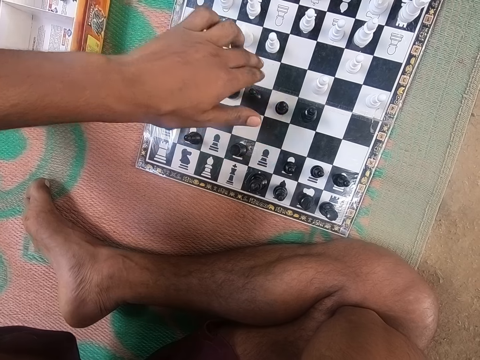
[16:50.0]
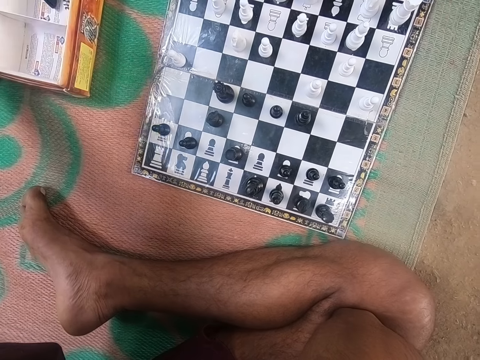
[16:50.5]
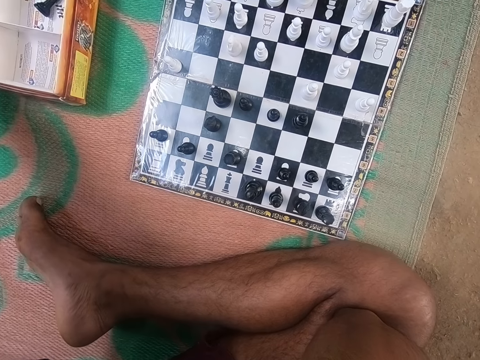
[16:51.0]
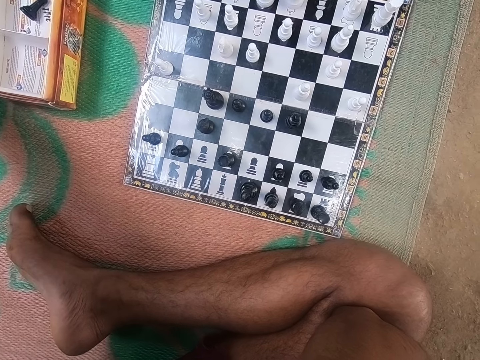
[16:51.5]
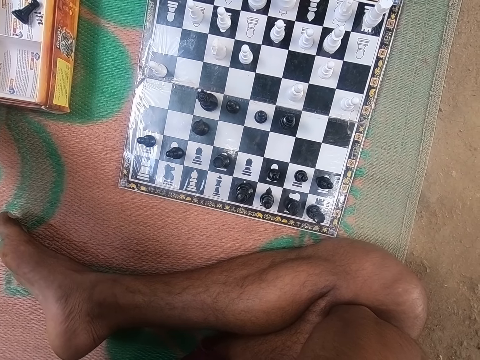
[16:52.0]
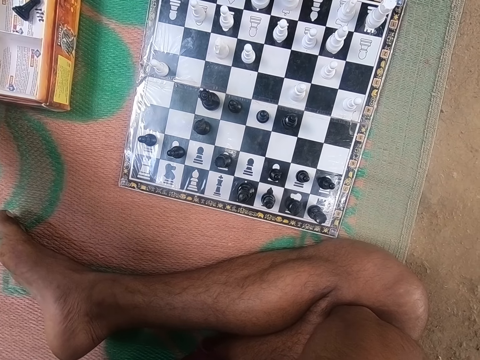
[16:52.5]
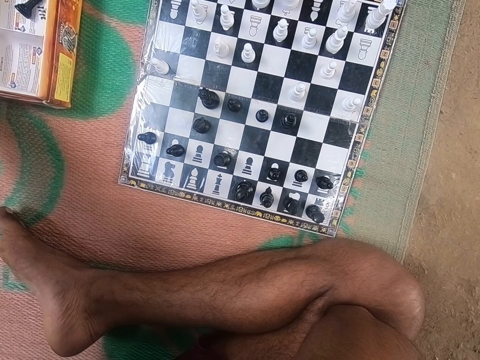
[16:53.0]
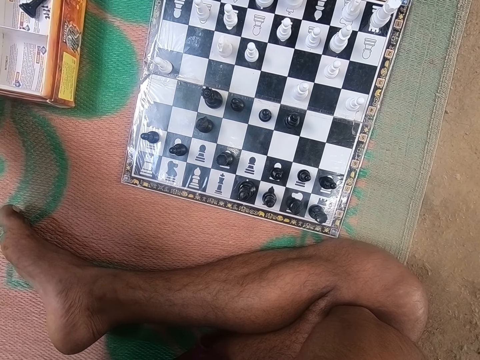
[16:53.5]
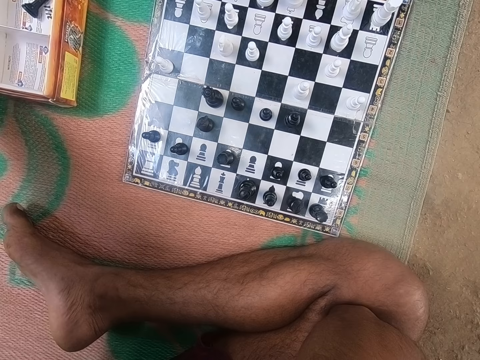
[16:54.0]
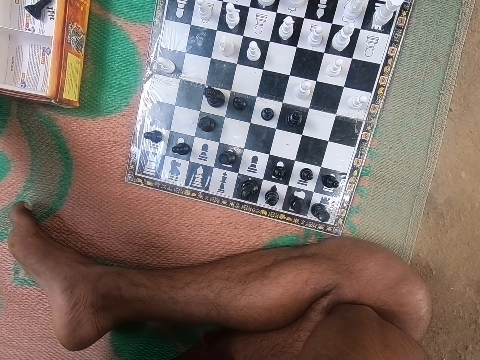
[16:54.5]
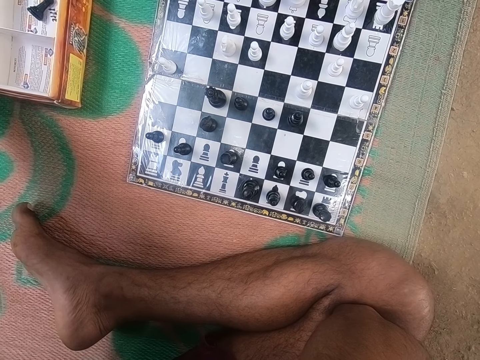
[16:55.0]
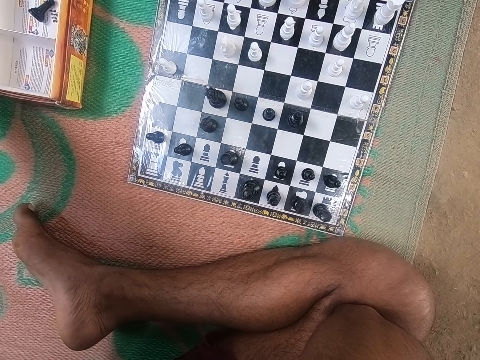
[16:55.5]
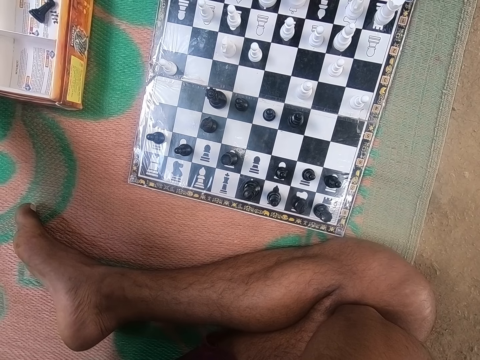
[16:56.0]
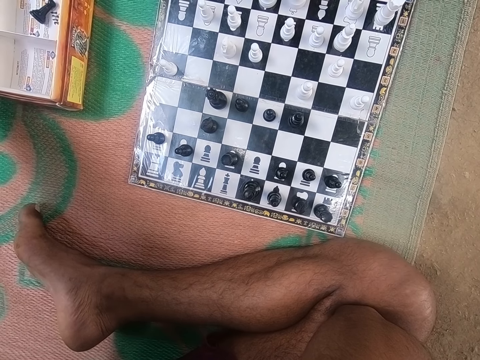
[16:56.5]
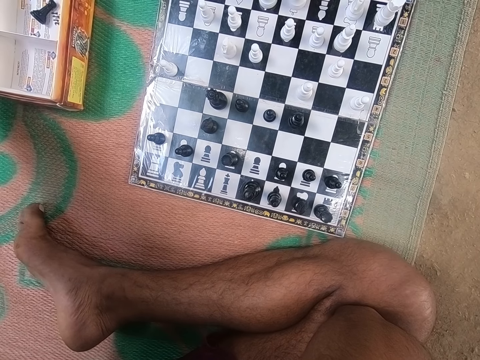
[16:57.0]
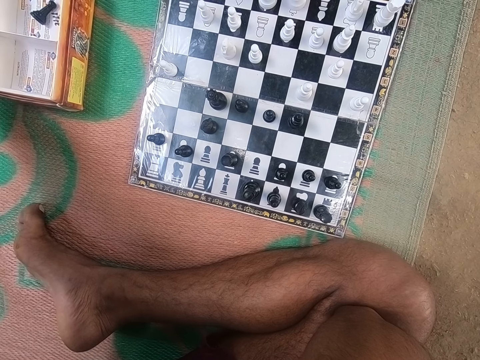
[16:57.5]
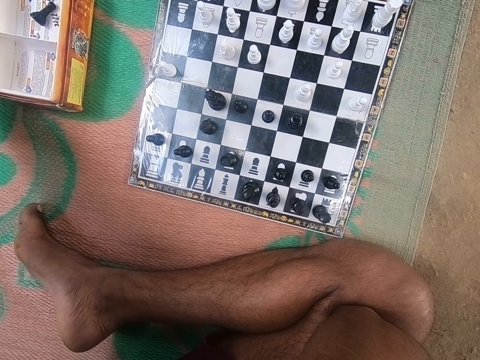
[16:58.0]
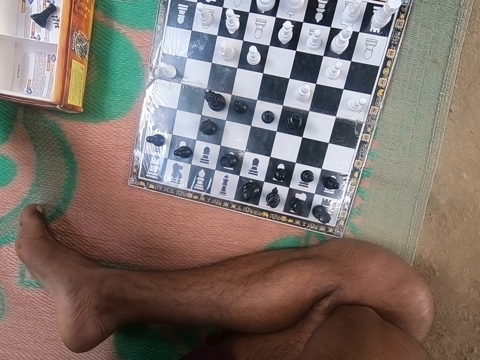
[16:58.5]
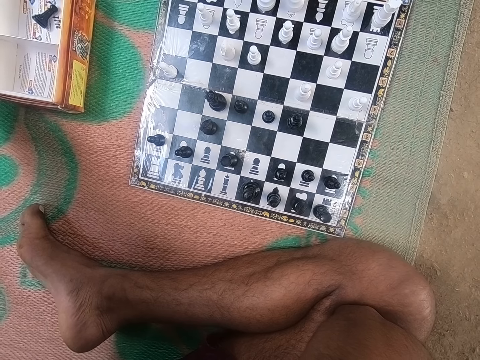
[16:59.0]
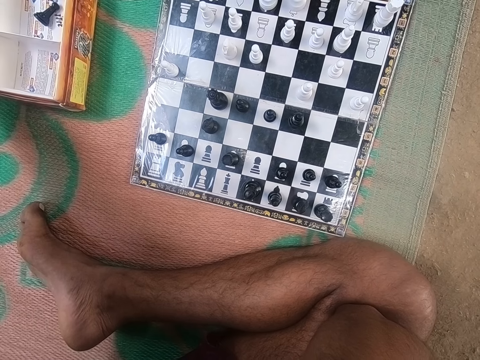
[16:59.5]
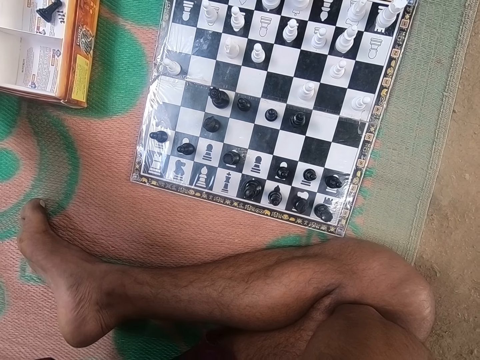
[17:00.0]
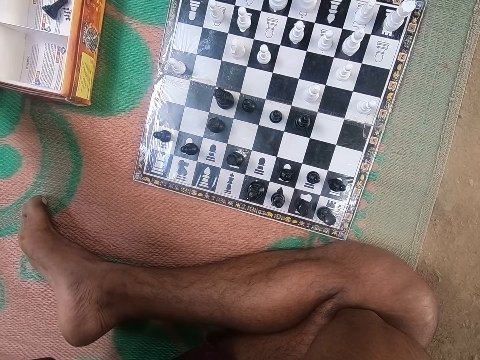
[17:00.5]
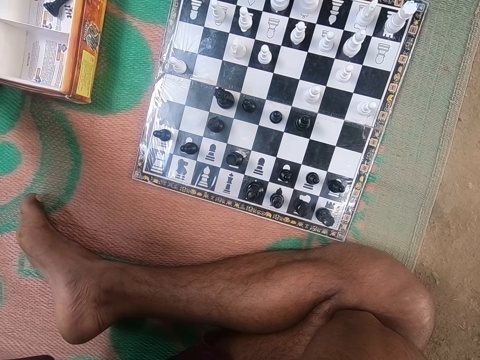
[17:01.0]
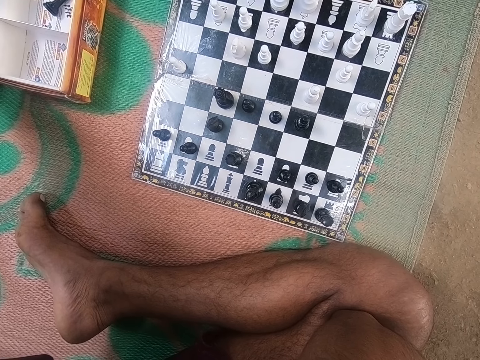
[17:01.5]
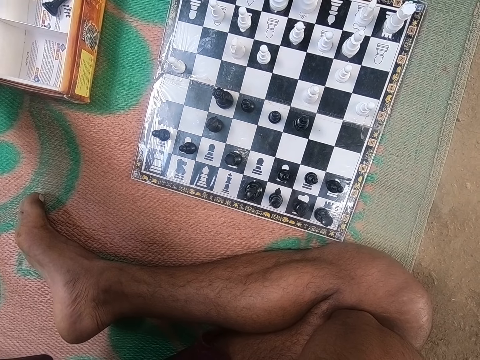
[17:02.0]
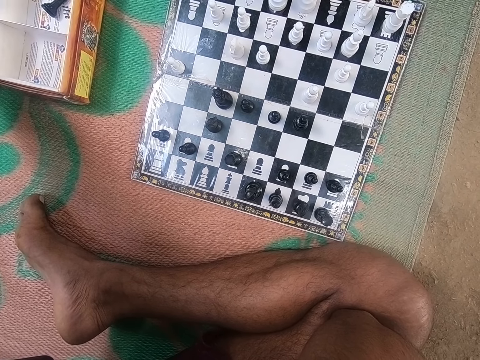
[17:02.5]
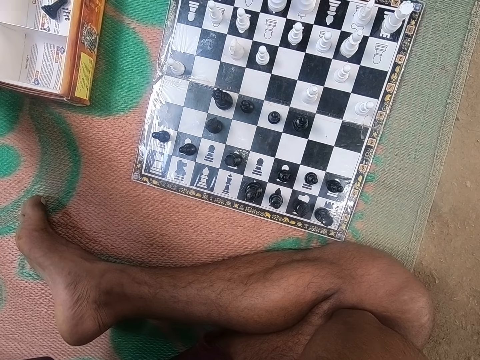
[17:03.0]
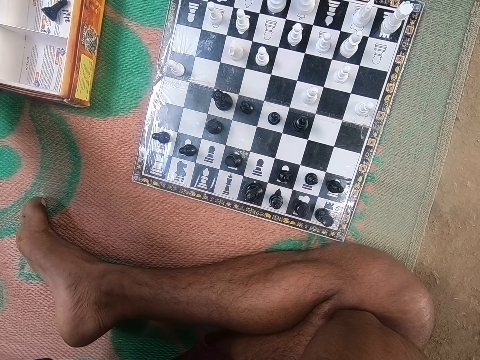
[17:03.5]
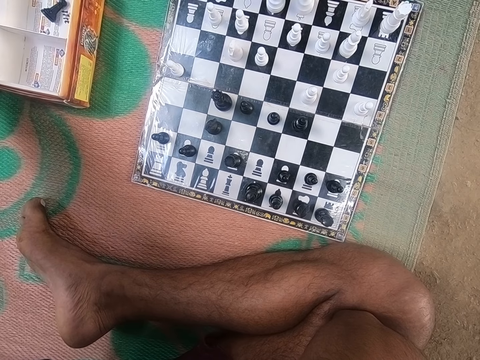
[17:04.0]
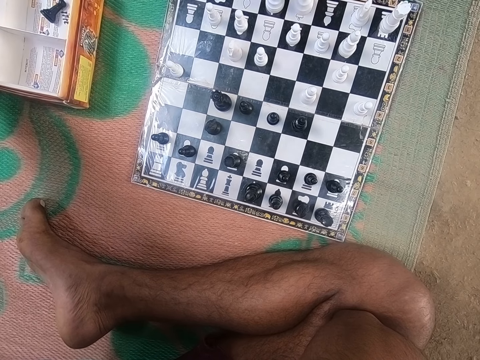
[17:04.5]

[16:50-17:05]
A man looks around the chess board. The camera wearer looks around the chess board.

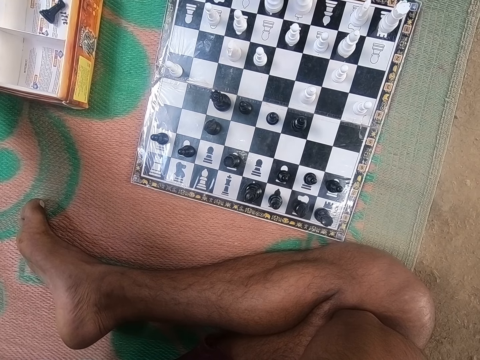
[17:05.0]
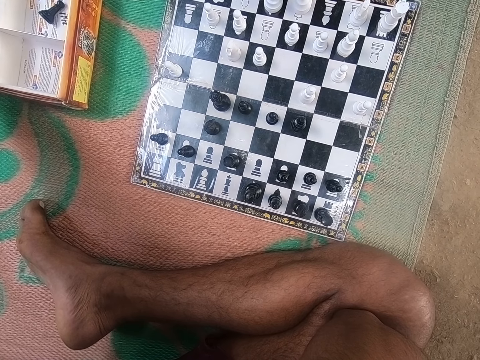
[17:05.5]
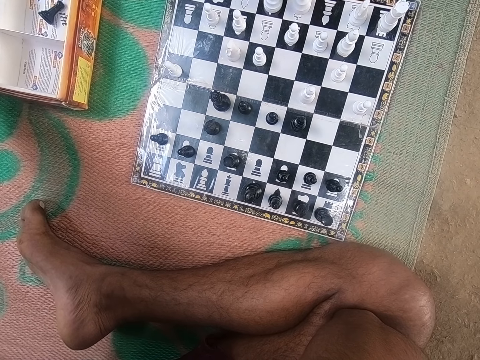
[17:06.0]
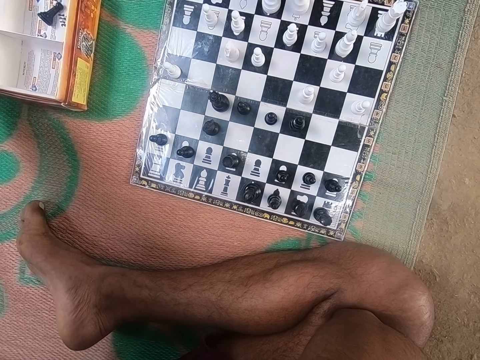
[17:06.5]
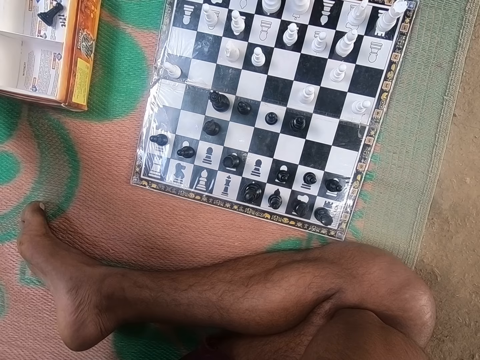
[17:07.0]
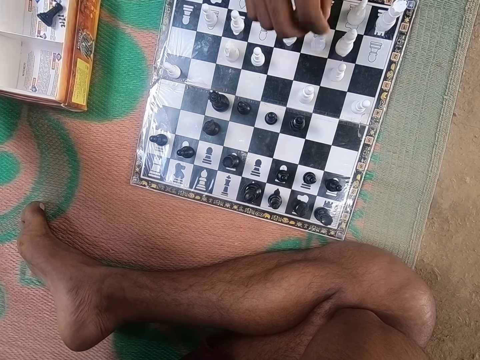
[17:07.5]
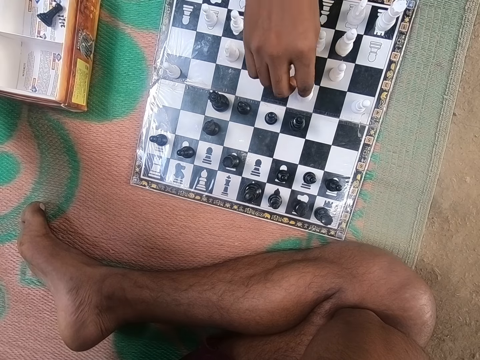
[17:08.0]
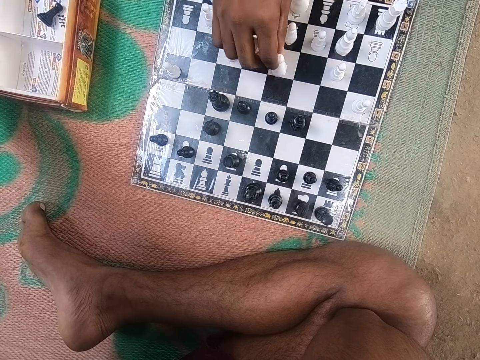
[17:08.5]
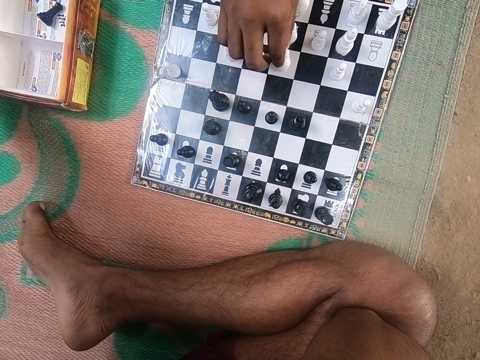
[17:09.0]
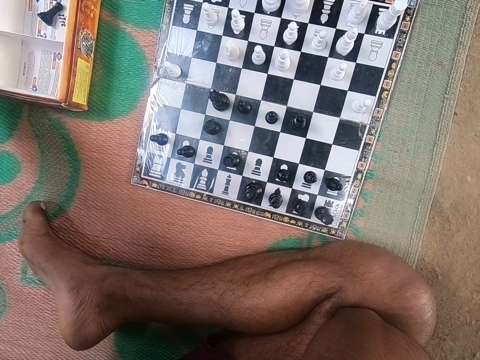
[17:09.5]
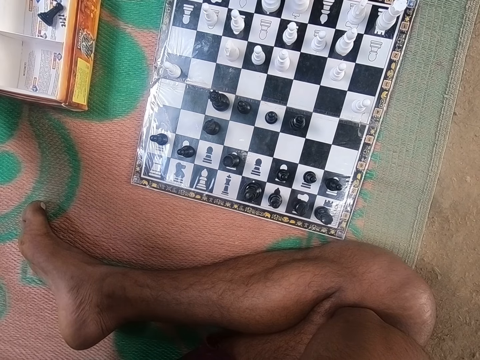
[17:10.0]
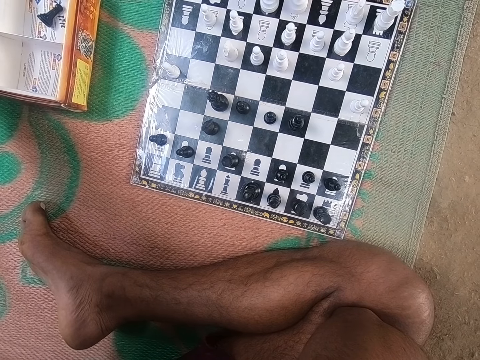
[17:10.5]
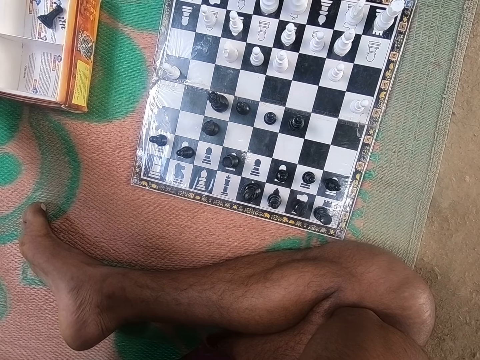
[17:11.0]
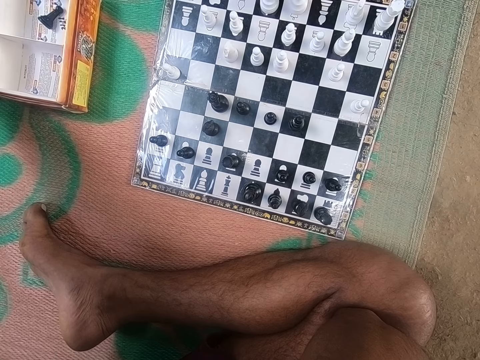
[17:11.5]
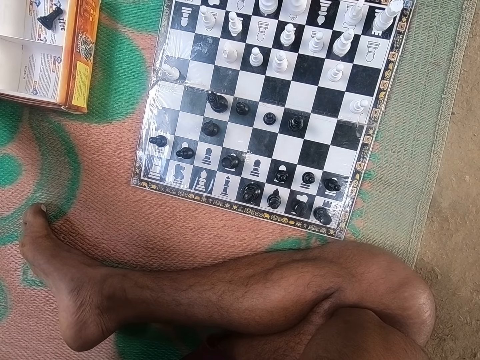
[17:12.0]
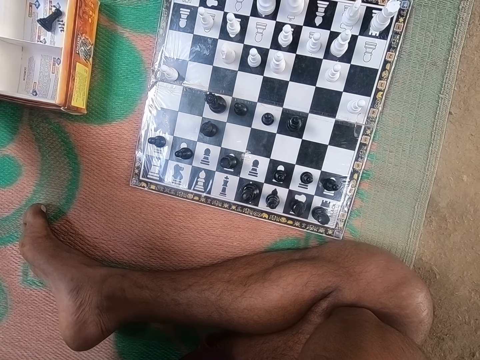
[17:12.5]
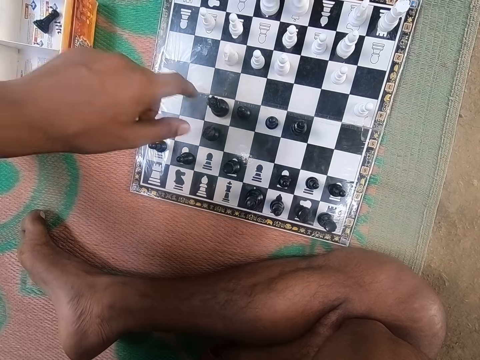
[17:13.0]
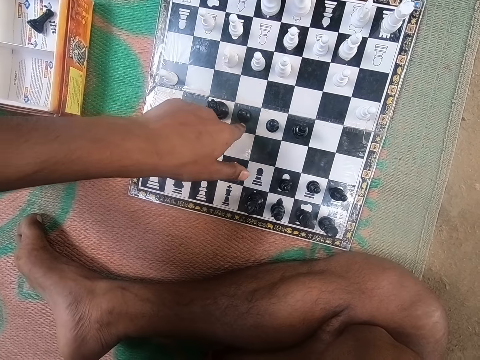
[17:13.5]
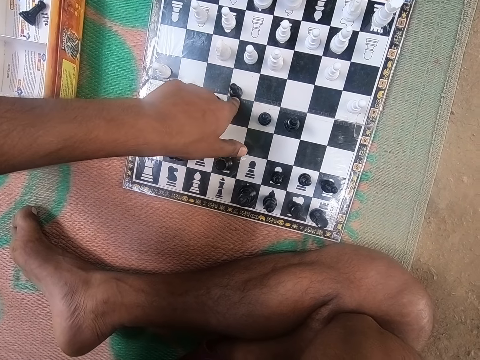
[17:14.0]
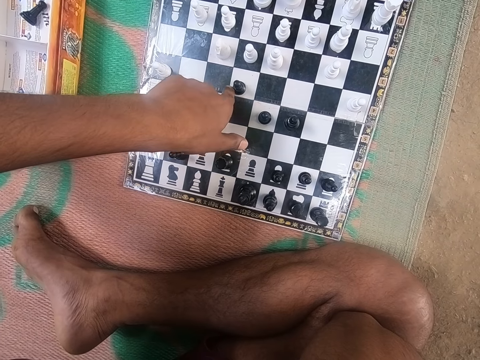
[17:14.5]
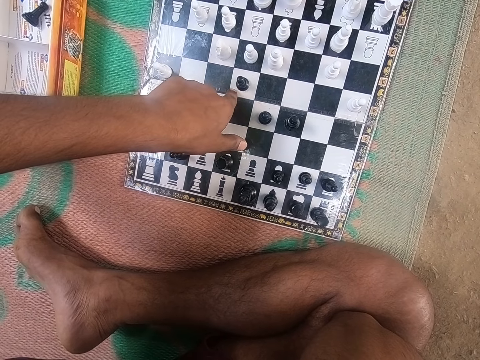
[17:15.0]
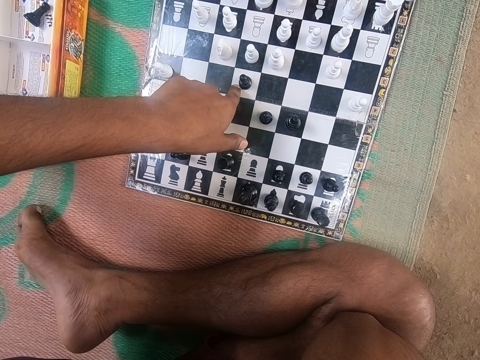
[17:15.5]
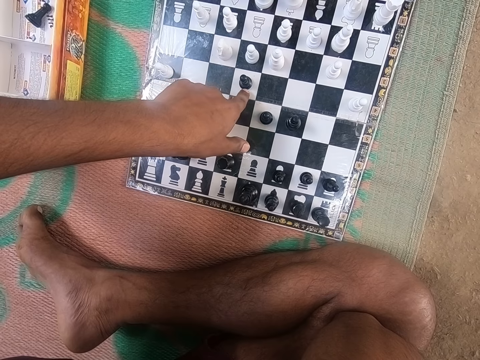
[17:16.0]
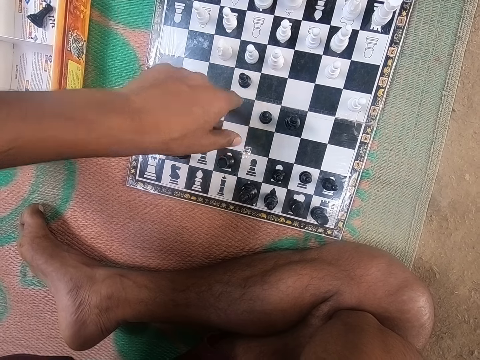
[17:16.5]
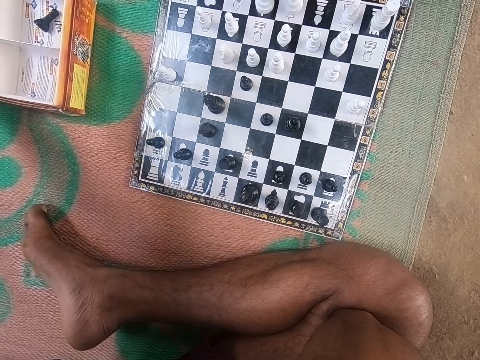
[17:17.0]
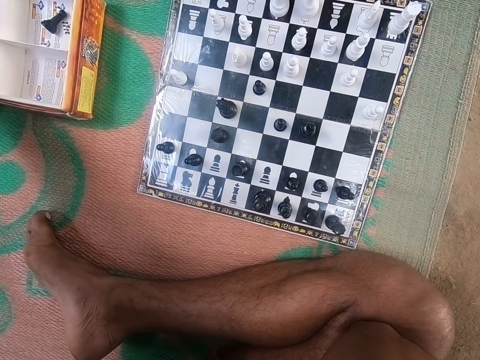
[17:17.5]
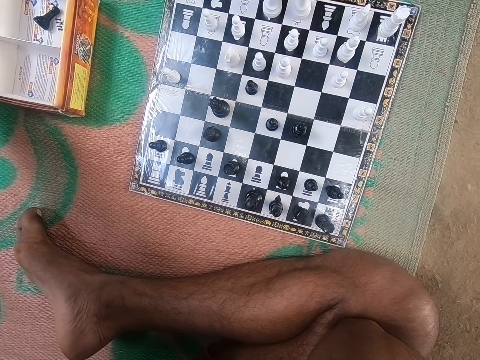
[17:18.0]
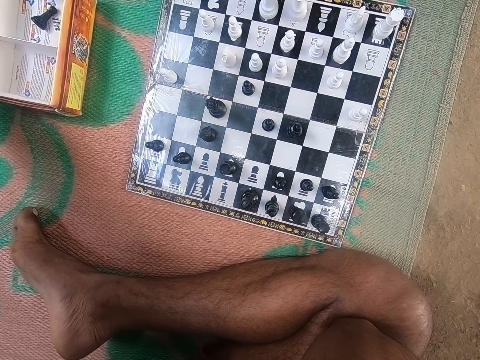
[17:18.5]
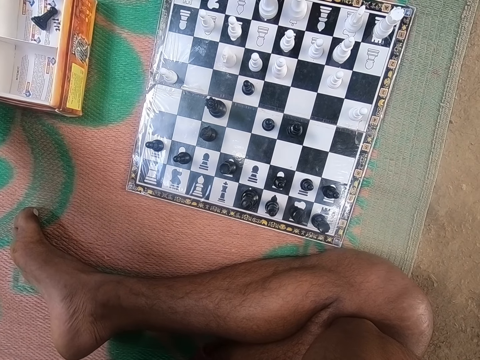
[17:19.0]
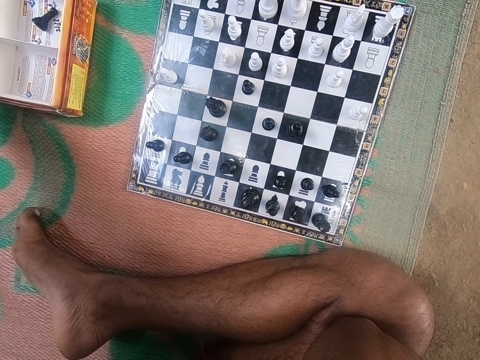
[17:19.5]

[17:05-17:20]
The camera wearer plays chess with a man. They look at the chess. The man plays. The camera wearer looks at the chess and plays. The man looks around the chess board.
